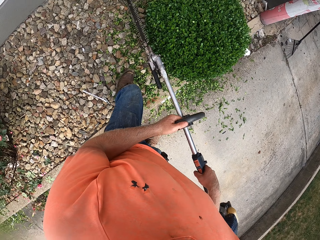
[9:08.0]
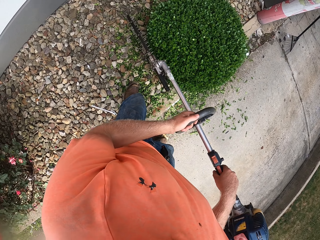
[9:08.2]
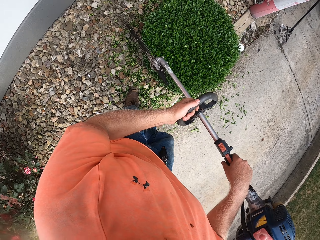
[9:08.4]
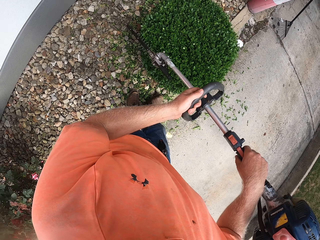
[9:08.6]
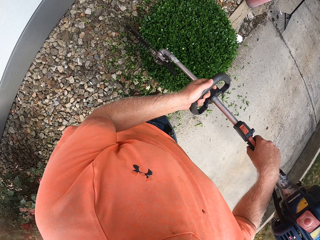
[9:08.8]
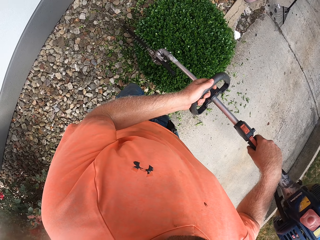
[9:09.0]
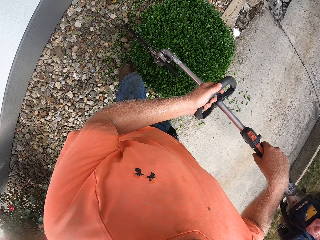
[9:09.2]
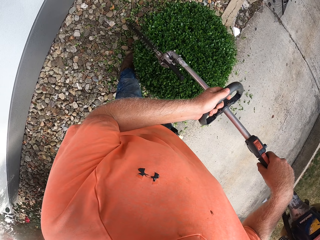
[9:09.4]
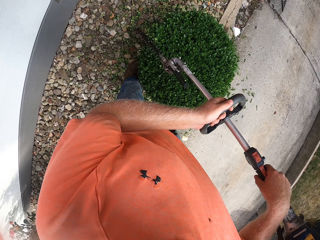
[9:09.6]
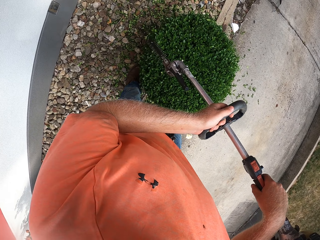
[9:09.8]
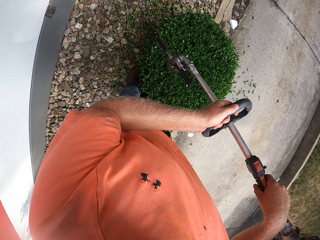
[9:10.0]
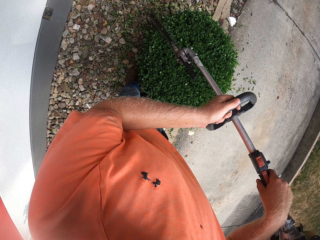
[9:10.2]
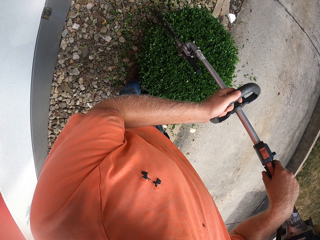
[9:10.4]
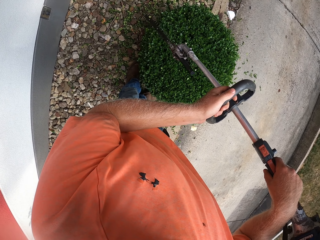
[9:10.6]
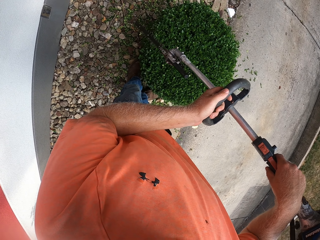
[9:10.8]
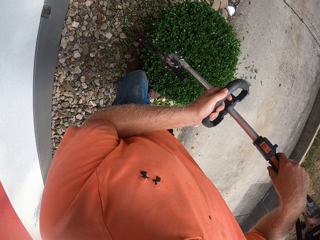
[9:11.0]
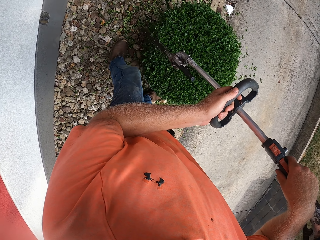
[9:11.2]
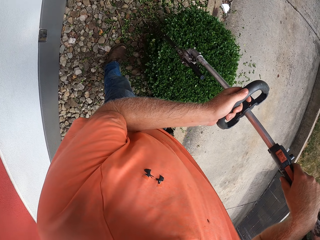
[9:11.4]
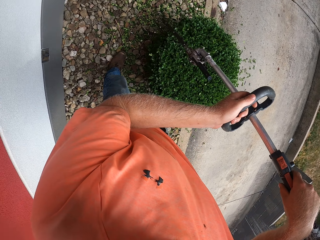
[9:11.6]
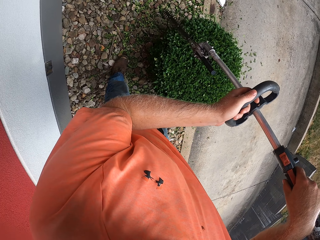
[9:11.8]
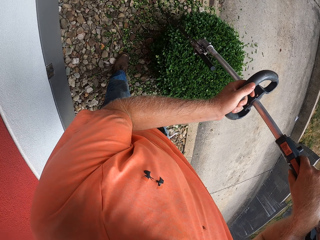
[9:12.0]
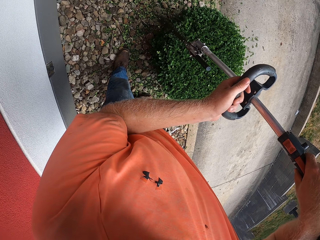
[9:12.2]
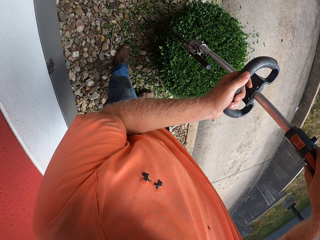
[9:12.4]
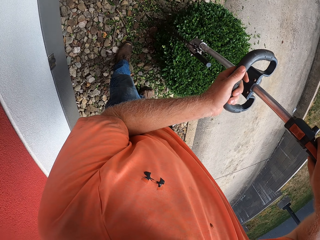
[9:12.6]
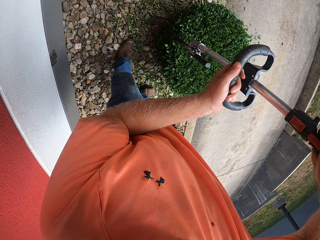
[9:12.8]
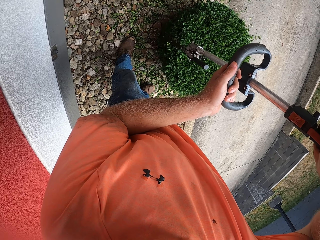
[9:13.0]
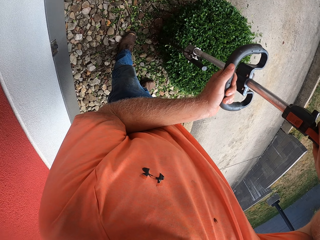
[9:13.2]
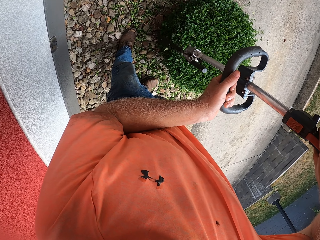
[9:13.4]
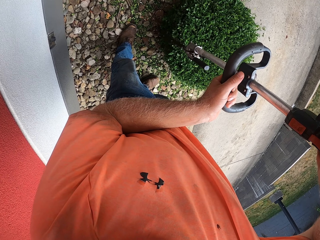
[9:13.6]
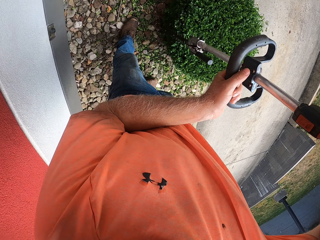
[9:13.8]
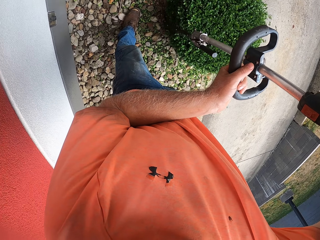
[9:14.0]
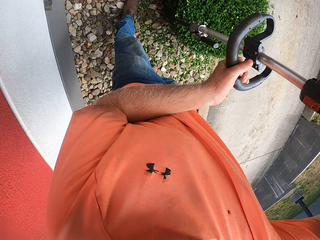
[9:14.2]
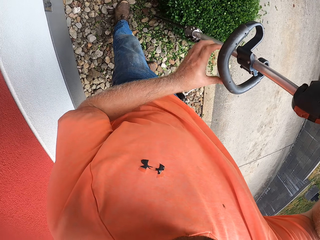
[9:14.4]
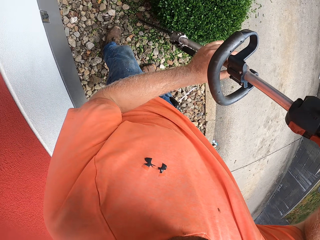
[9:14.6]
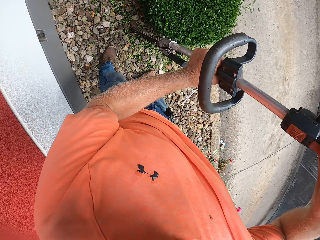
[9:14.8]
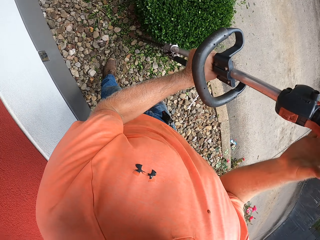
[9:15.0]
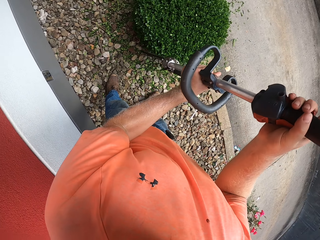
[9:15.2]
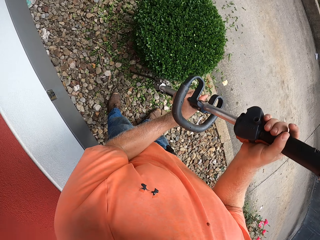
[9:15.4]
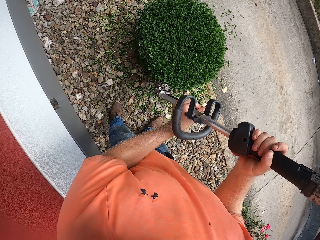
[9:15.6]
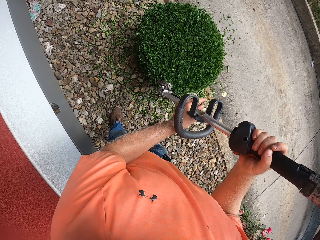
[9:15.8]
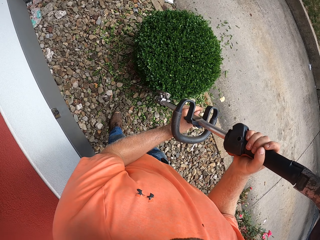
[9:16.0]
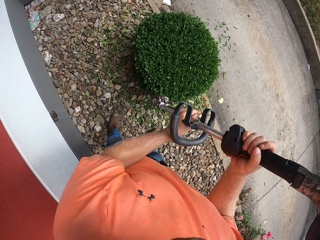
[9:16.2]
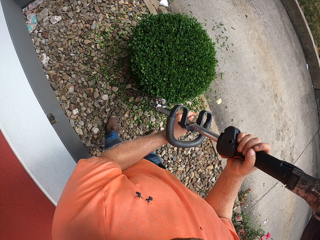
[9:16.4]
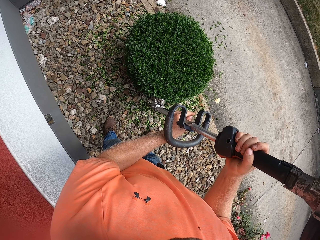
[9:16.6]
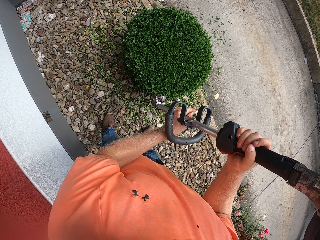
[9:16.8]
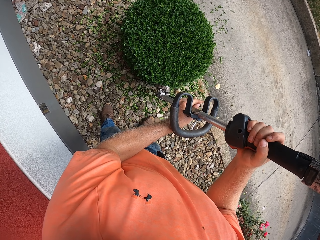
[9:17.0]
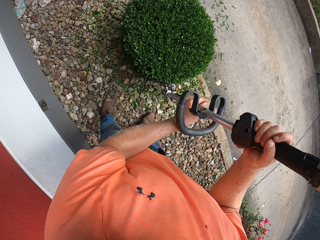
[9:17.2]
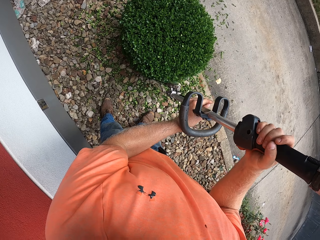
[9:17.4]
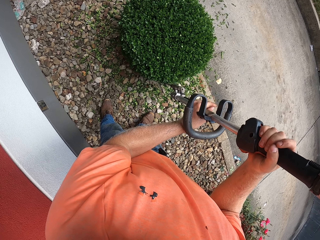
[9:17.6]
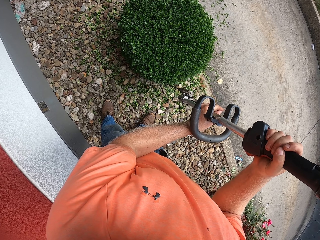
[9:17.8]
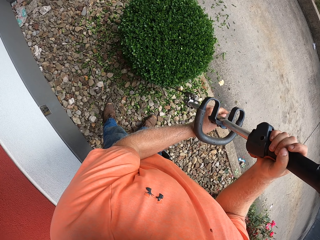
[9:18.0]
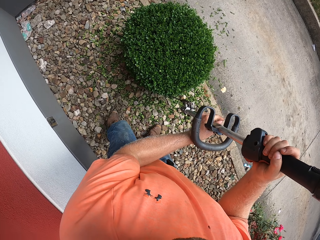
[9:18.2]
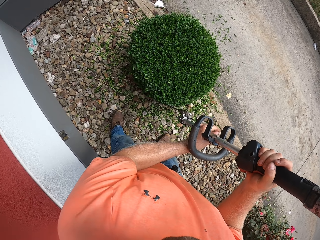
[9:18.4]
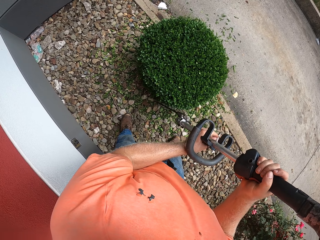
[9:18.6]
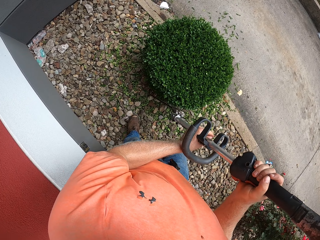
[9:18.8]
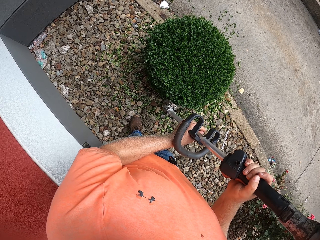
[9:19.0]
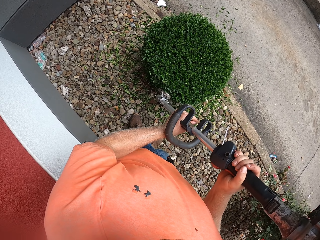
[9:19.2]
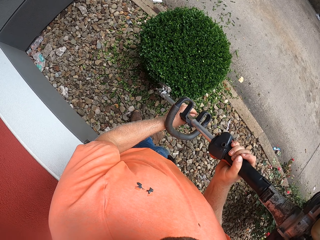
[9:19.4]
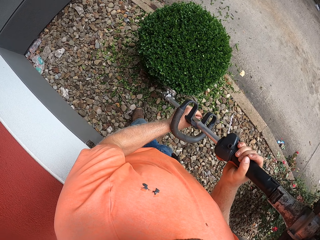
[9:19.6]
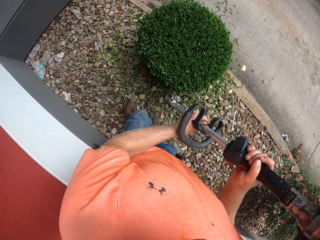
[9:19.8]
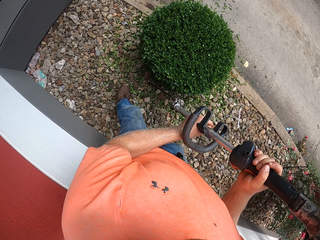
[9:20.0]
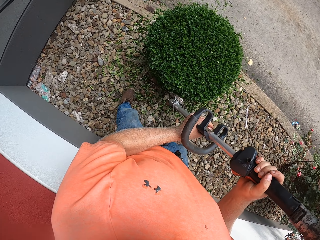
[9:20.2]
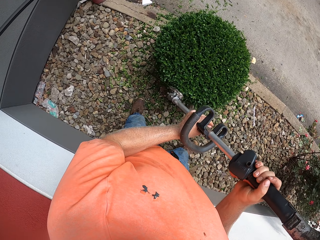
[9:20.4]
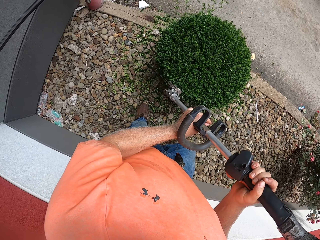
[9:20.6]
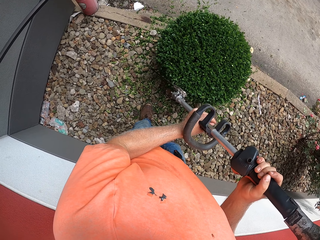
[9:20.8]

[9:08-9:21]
The camera wearer cuts the shrub with the edge cutting machine. He moves around the edge cutting machine on the shrub. He cuts the shrub with the edge cutting machine. He moves the edge cutting machine along the shrub. He holds the hedge trimmer with his left hand. He holds the hedge trimmer with his right hand. He trims a hedge with the hedge trimmer.

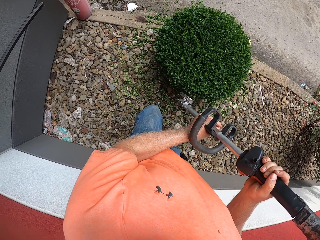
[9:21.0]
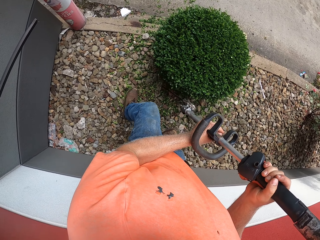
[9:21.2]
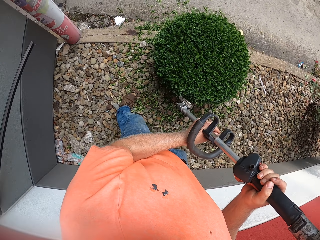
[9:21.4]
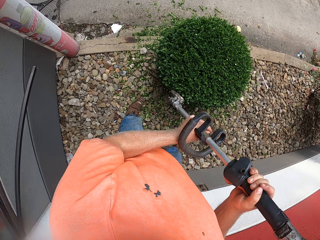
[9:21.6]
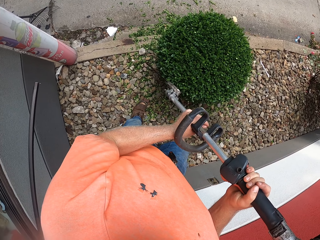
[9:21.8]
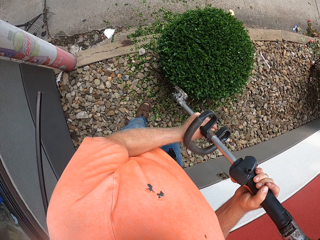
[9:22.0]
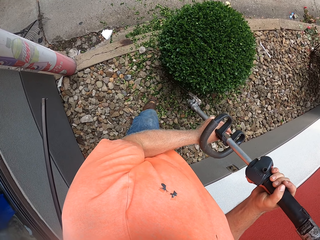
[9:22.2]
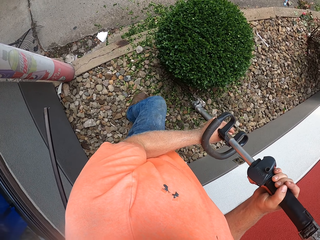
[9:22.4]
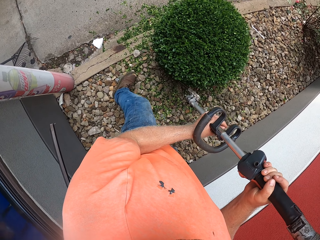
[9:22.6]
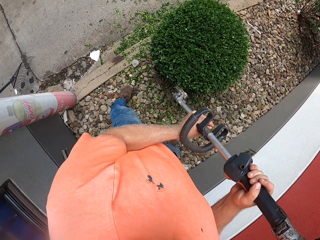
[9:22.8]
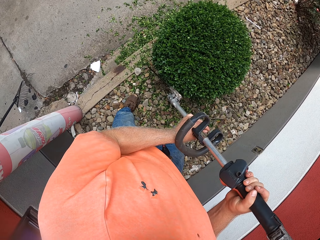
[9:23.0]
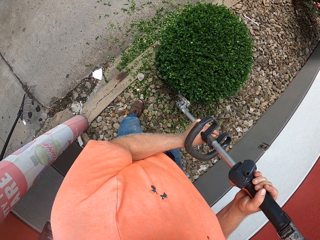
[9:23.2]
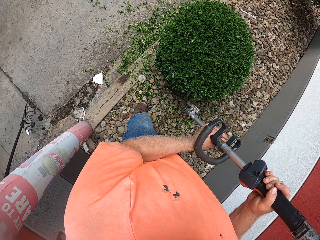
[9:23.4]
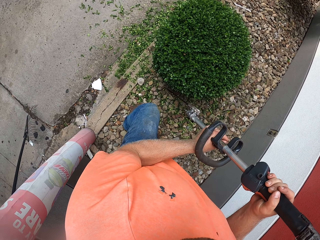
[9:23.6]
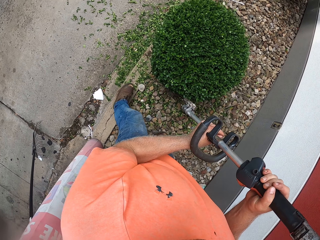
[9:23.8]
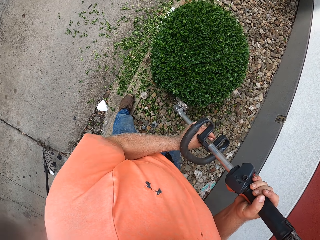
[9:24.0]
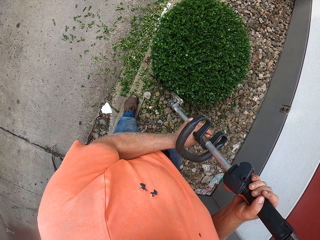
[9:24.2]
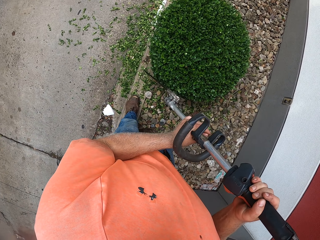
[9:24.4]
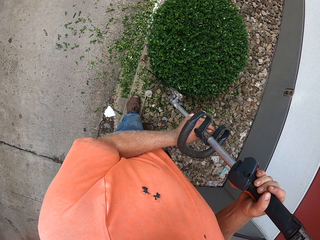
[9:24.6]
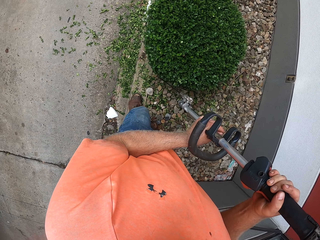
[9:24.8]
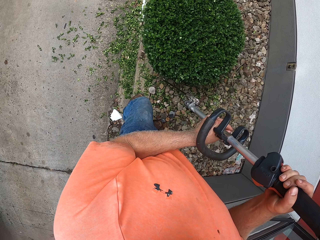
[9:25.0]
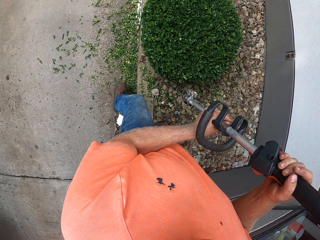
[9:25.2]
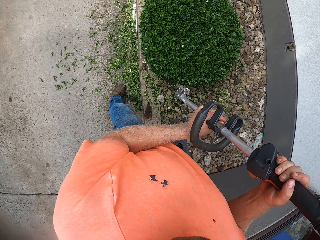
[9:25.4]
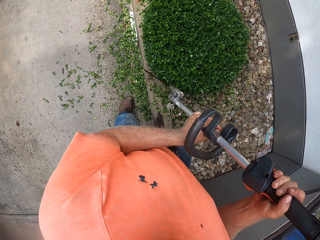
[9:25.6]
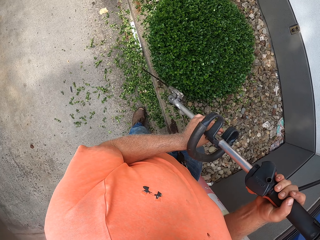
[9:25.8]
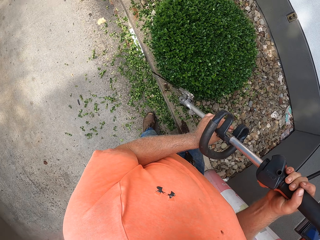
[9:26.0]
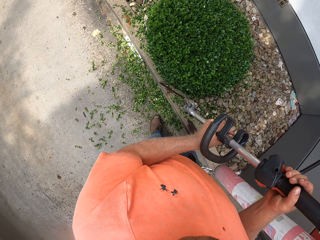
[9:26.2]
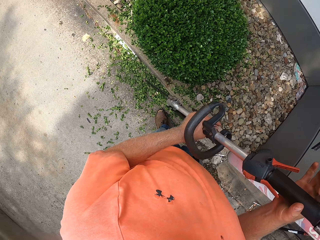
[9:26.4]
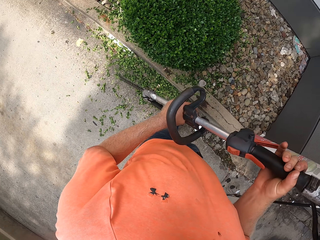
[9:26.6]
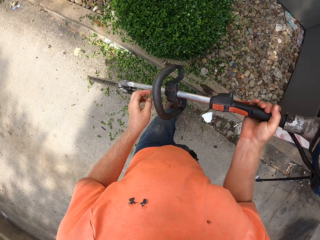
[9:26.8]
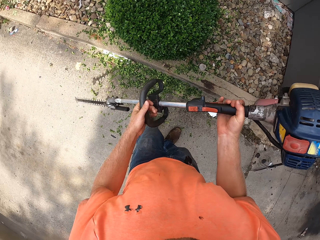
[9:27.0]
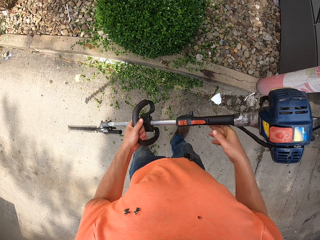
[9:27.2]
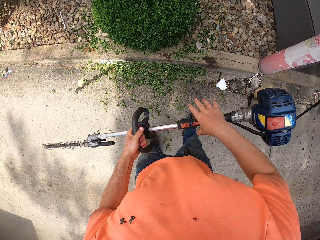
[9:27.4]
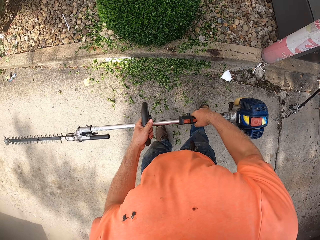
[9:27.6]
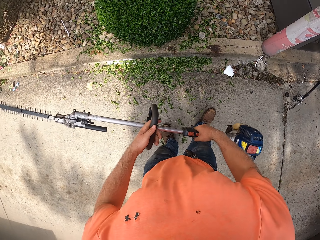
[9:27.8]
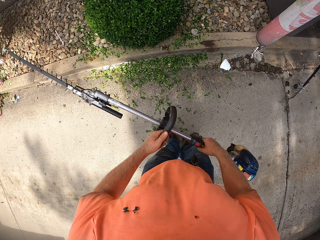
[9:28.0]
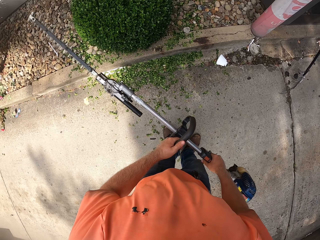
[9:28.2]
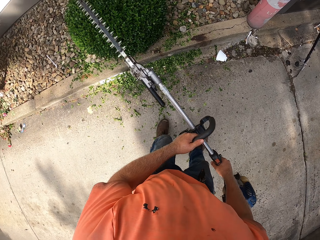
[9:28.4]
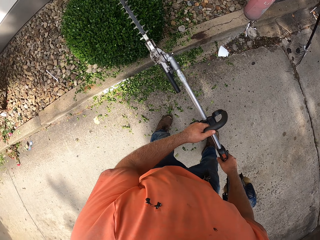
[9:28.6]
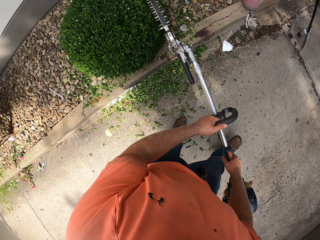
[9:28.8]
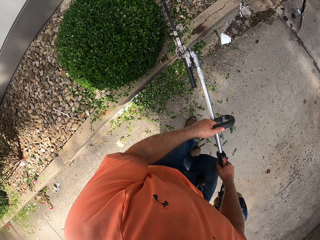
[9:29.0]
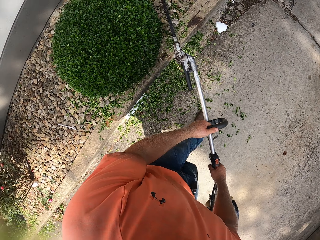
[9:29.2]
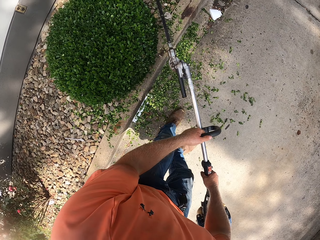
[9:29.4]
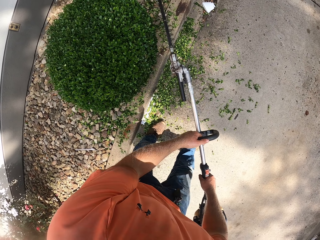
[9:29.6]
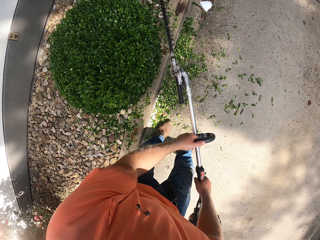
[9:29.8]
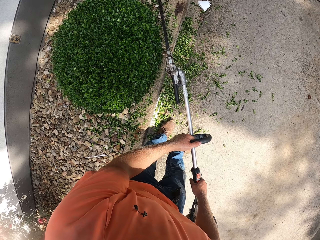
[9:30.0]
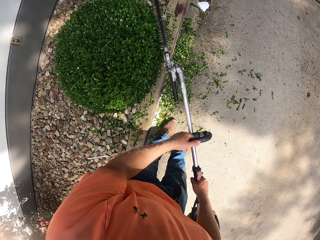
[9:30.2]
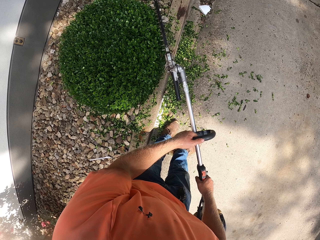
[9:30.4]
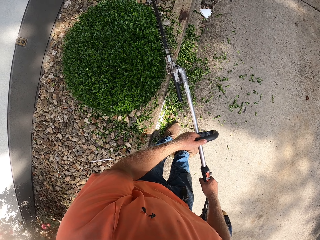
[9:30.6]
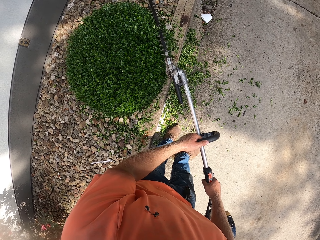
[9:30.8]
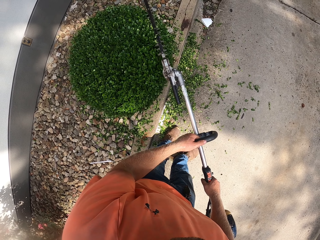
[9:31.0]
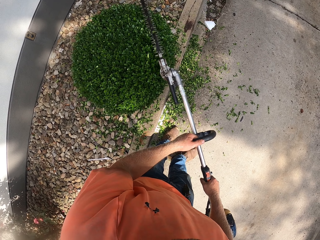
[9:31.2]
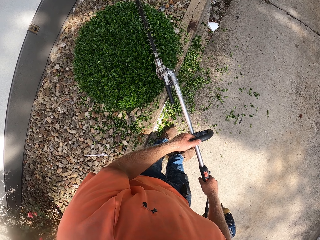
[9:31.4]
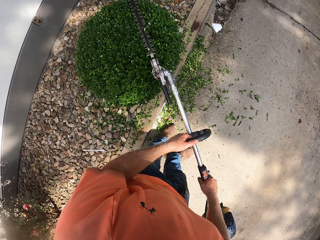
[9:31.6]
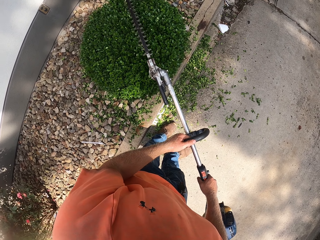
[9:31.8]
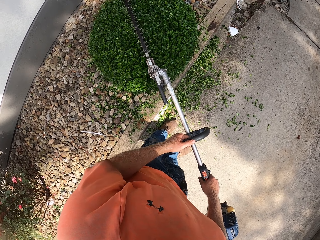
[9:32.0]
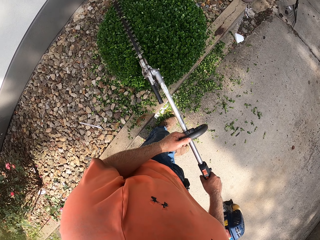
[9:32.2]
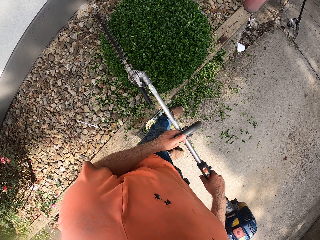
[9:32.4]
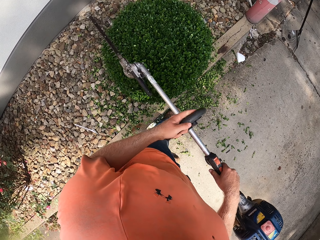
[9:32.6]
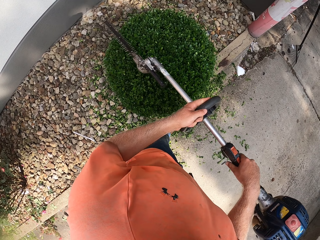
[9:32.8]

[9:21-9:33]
The camera wearer adjusts a hedge trimmer in his hands. He trims a hedge with the hedge trimmer.
